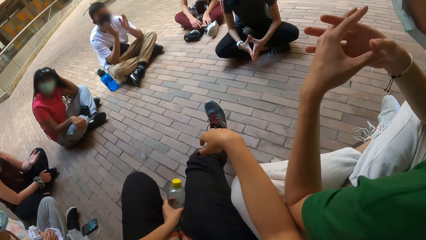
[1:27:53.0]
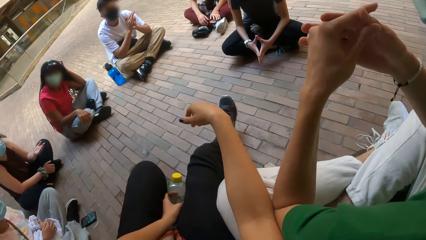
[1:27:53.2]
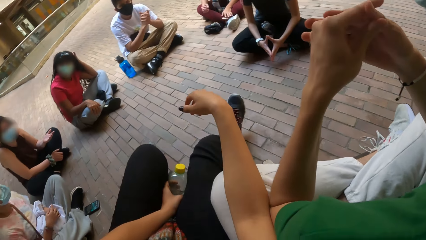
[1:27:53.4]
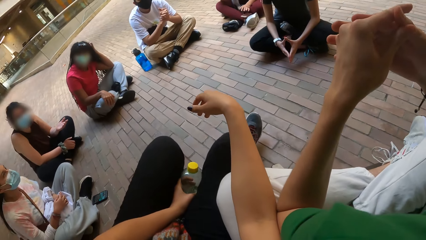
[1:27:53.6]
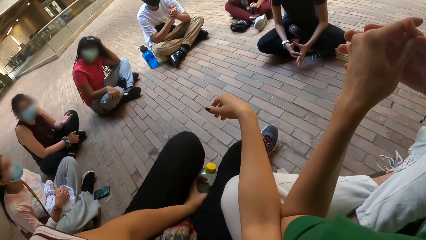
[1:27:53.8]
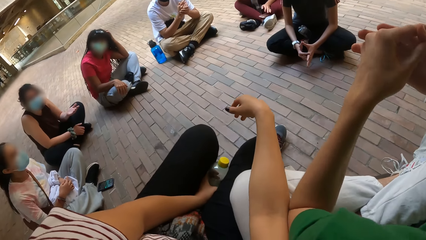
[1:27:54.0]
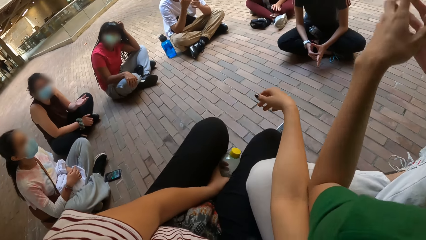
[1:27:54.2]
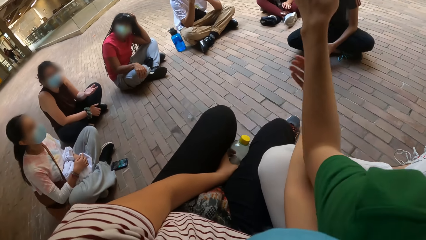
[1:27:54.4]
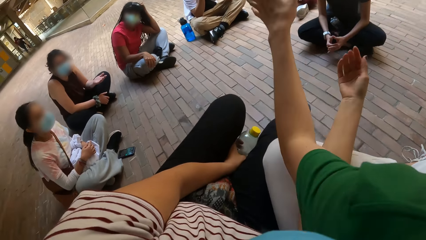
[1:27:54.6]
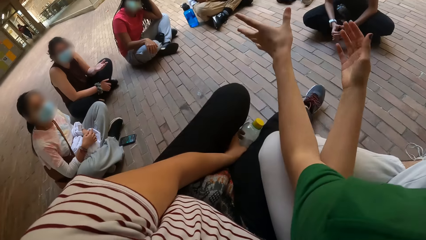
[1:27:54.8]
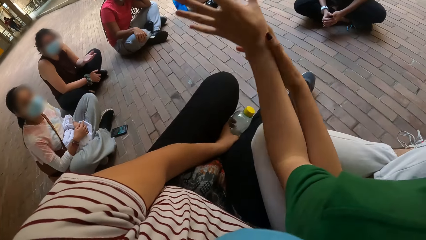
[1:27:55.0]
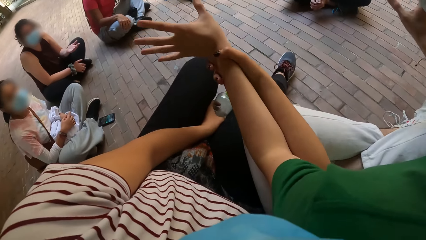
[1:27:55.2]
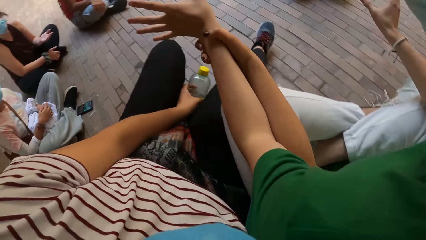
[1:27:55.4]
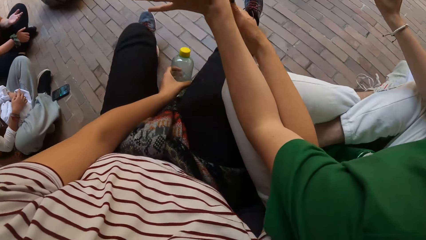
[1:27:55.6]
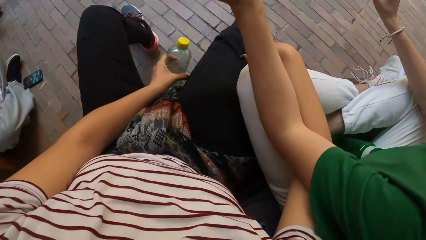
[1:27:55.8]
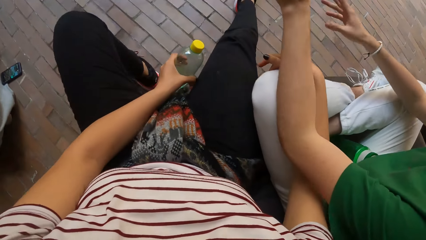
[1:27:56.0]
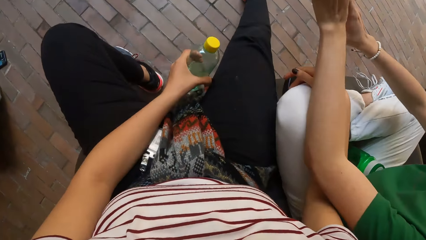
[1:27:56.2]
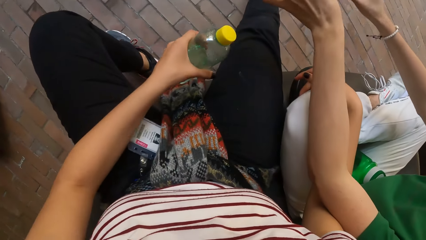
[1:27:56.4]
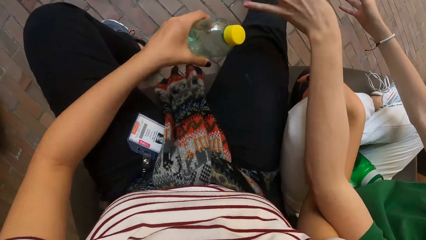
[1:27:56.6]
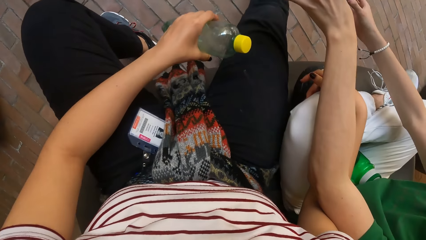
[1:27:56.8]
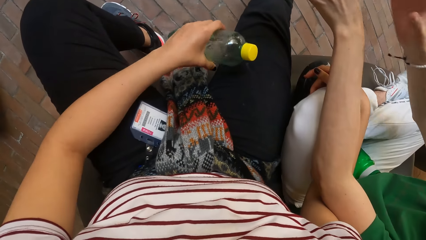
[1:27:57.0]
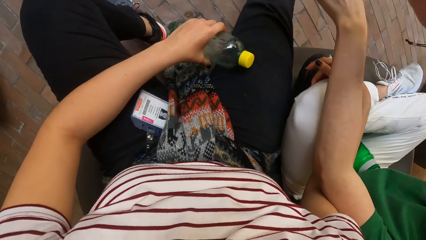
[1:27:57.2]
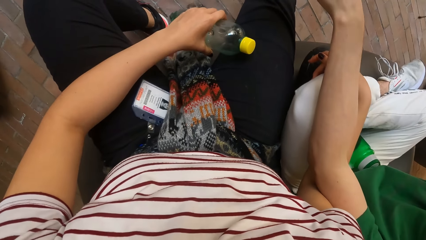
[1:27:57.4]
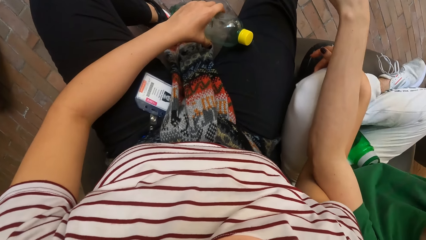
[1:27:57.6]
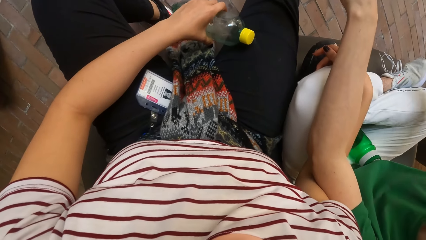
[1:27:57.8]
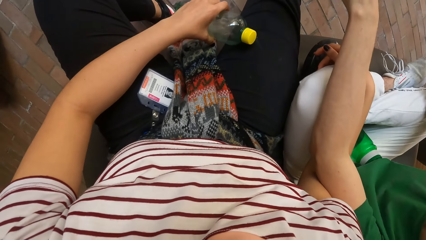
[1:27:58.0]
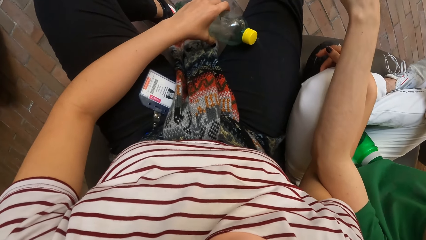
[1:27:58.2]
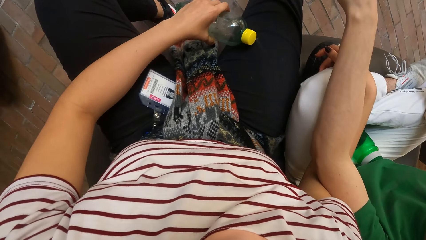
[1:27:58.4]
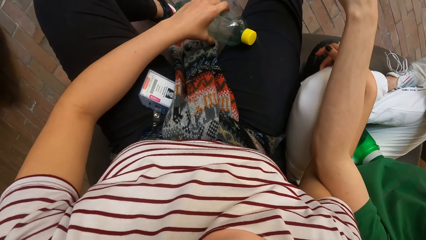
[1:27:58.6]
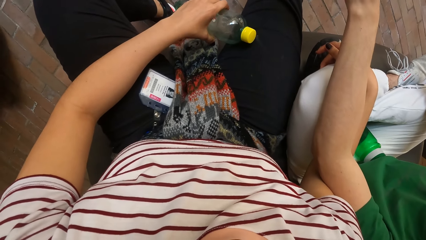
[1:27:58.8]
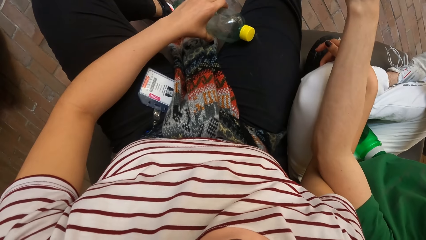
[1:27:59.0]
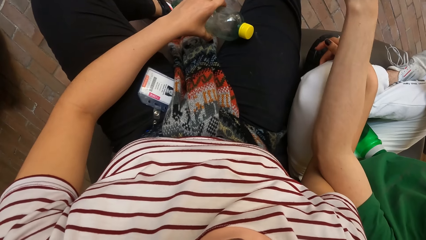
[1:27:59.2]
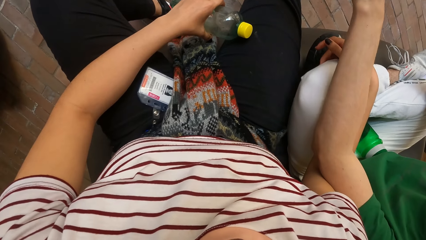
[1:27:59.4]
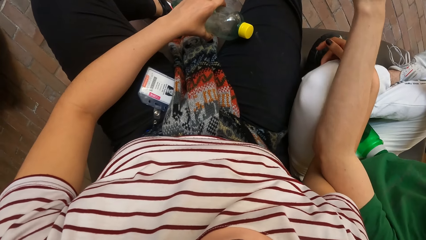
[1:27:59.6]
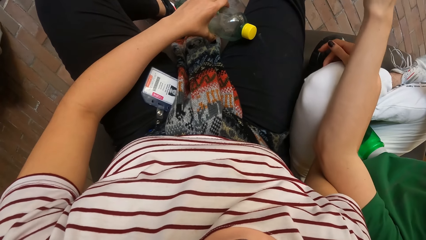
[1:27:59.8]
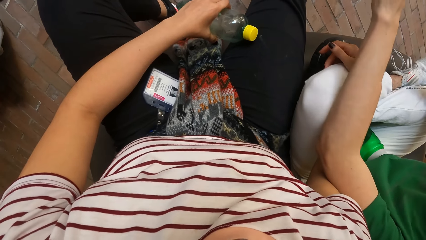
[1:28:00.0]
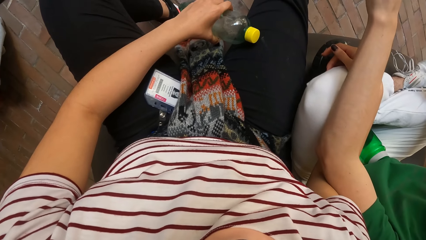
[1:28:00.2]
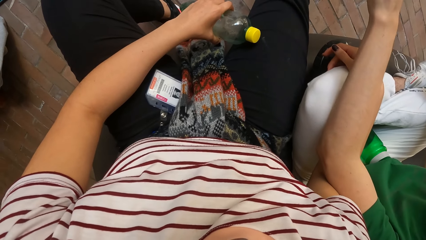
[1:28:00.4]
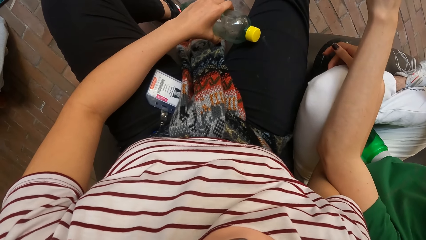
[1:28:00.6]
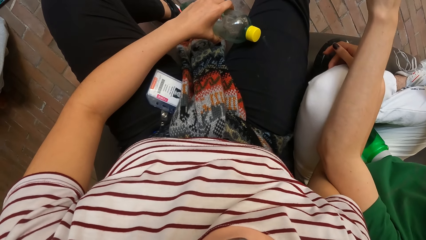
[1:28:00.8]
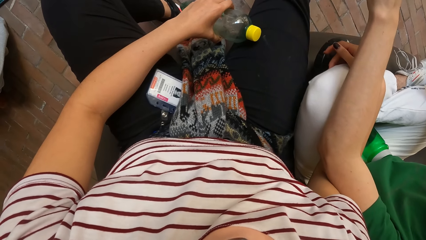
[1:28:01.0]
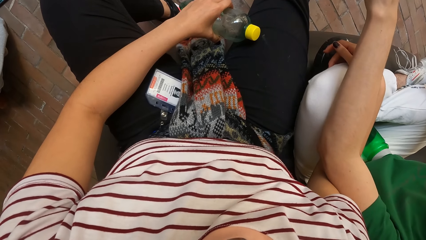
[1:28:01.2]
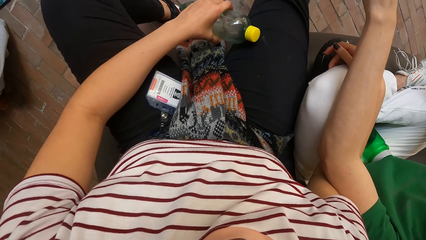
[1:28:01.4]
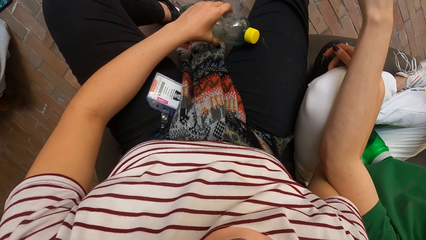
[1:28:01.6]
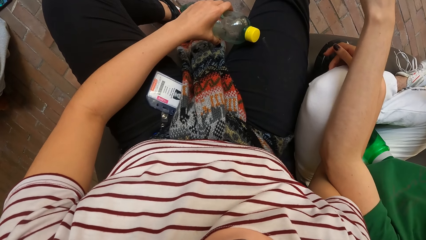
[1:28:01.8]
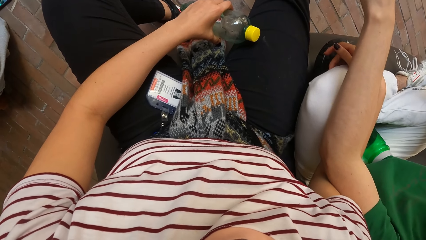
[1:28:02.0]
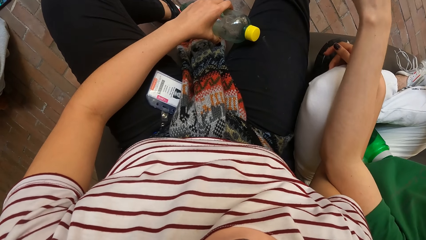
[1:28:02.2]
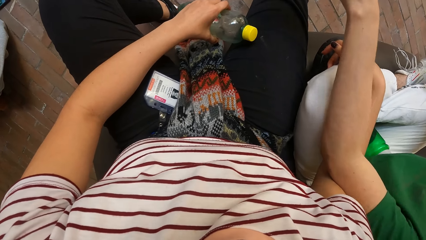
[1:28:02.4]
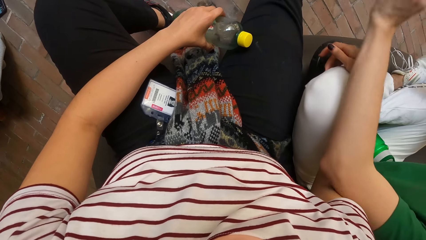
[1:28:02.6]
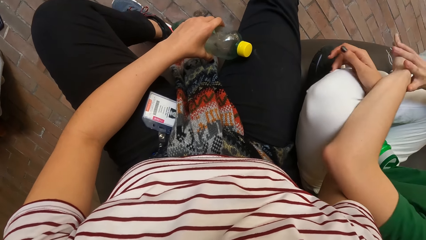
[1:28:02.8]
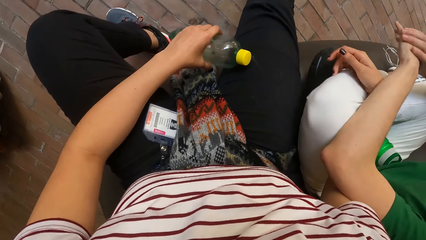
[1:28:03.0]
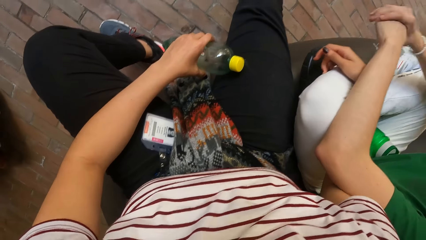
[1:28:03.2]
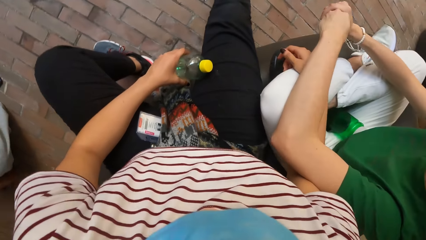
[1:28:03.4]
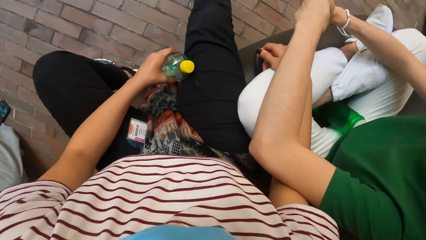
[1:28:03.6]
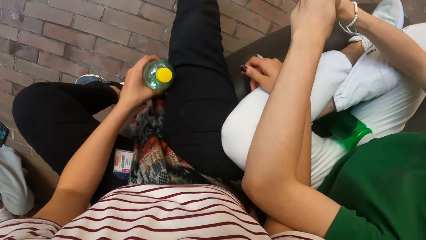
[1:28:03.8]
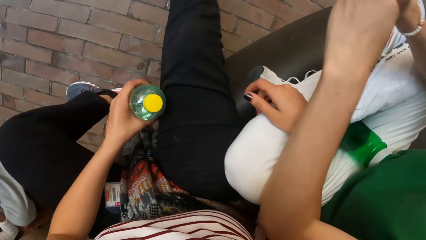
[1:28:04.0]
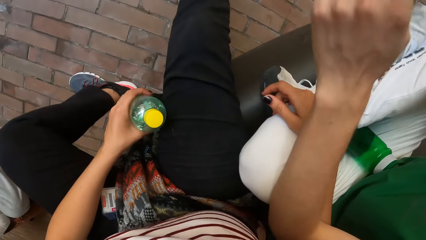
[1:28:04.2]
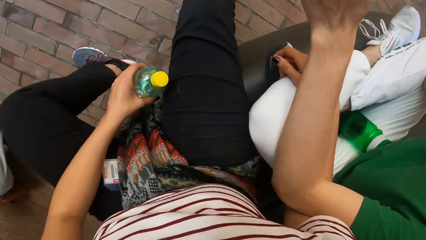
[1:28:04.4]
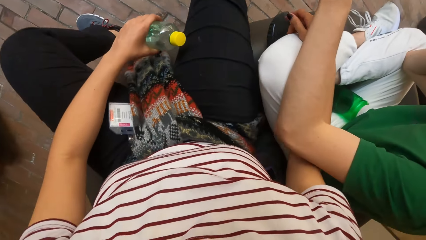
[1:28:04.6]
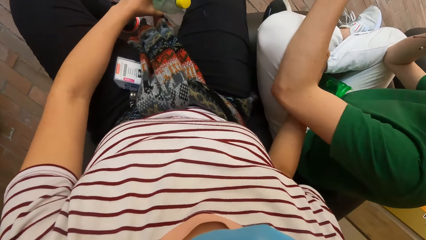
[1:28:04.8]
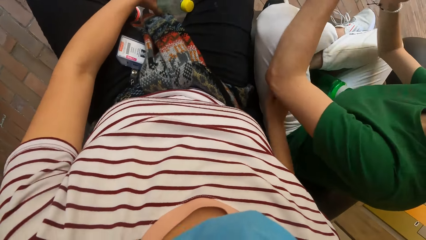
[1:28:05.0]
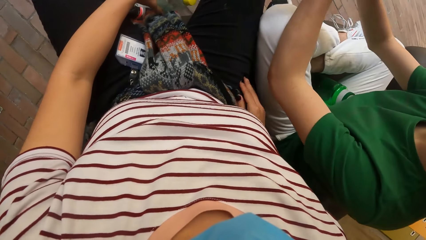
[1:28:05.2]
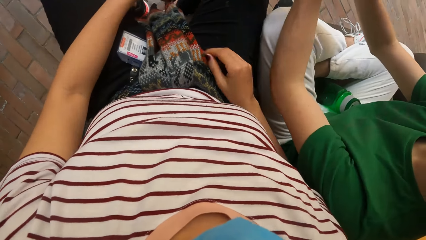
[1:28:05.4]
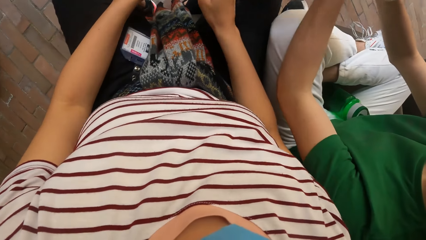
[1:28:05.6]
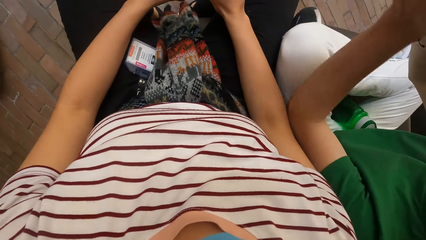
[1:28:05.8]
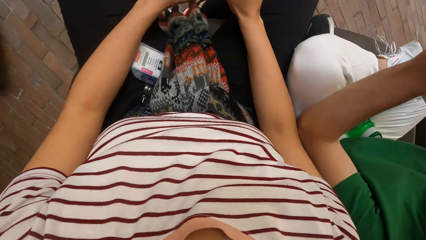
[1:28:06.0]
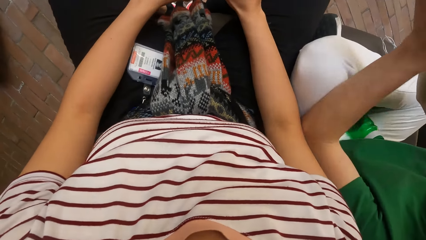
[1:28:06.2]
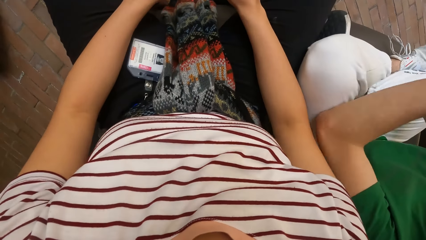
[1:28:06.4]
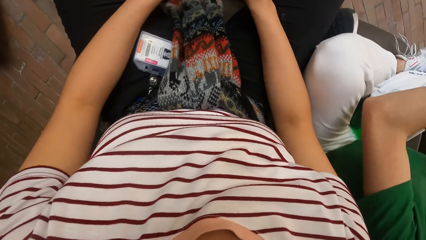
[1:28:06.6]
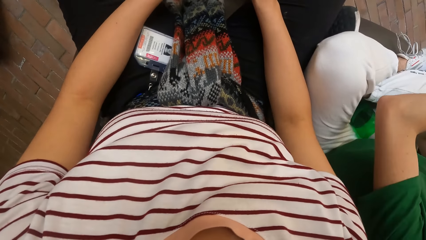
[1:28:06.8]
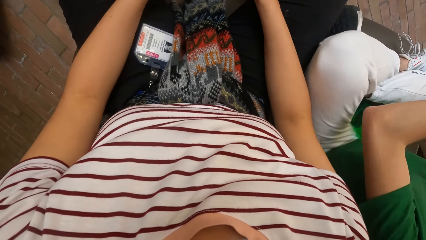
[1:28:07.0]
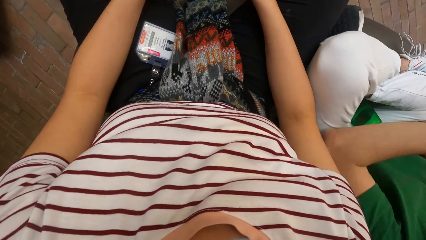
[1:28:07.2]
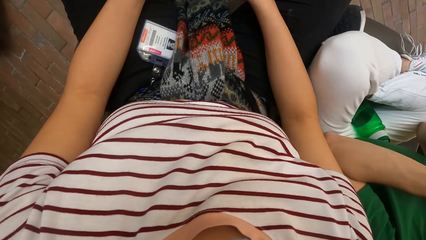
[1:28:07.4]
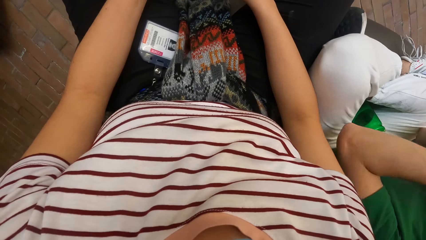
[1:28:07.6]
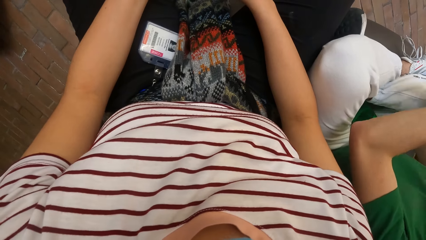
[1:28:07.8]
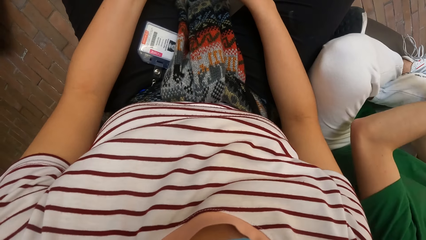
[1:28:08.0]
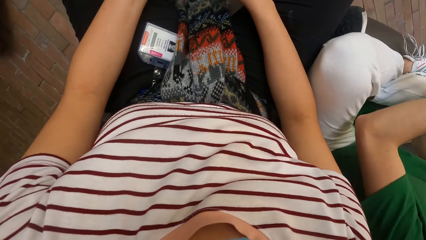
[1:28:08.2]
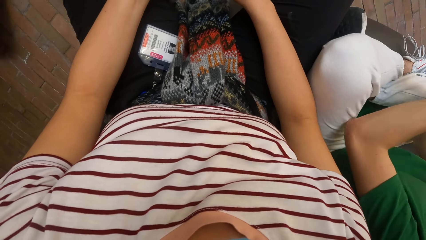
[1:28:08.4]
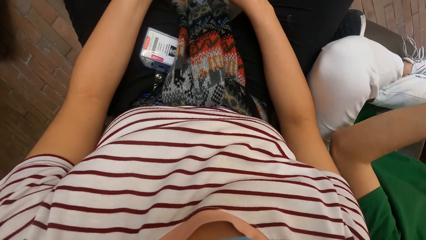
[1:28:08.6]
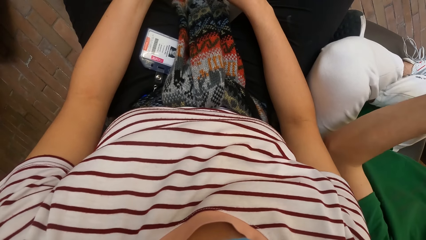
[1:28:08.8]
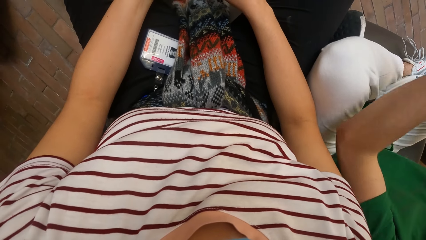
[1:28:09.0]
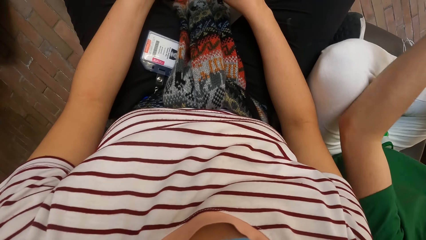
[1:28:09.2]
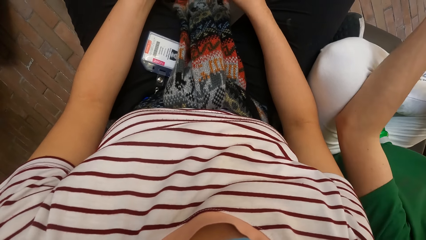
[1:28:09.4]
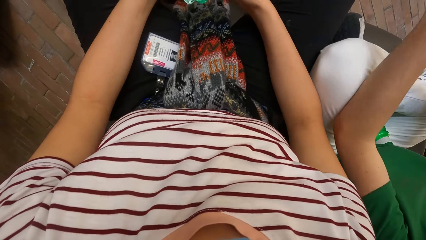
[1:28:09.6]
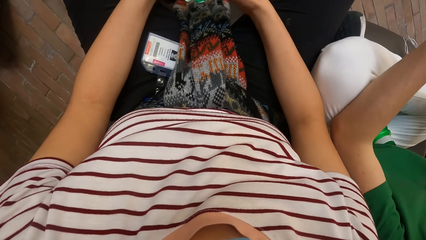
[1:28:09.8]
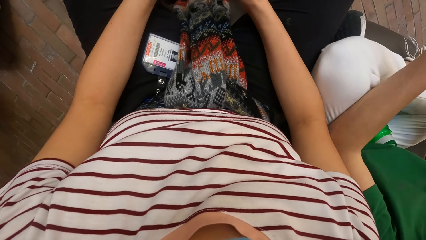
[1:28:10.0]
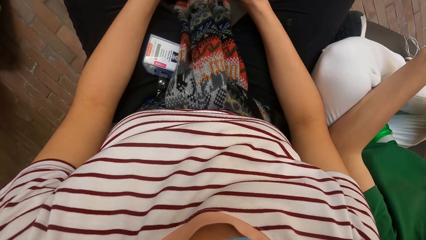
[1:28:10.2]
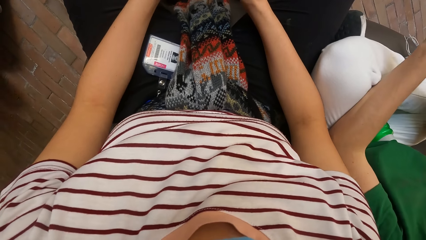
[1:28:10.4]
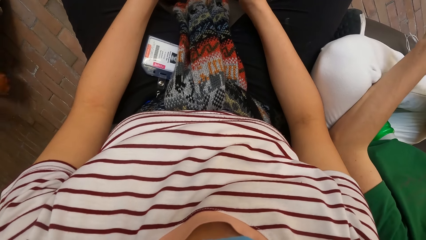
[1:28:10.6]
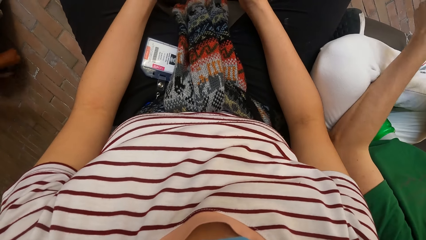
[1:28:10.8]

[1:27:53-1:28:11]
The camera wearer removes the right hand from the lady's thigh. They hold the water bottle with both hands.
